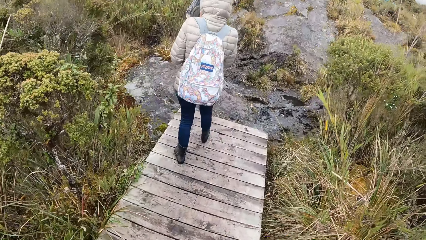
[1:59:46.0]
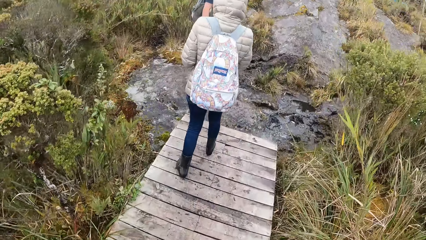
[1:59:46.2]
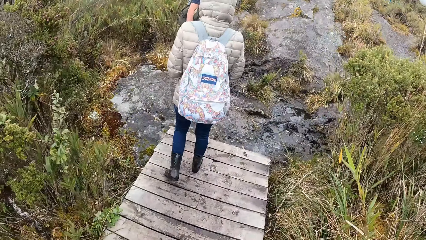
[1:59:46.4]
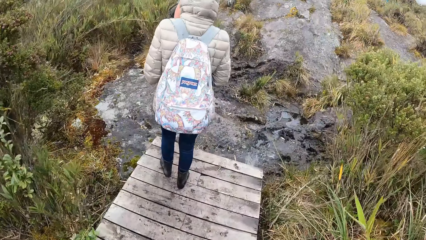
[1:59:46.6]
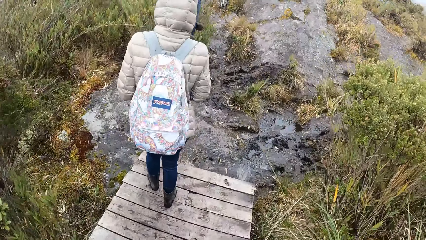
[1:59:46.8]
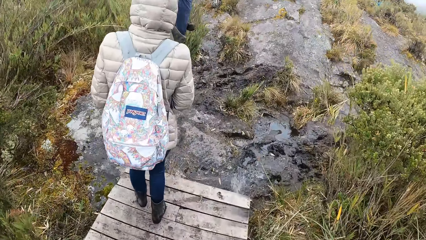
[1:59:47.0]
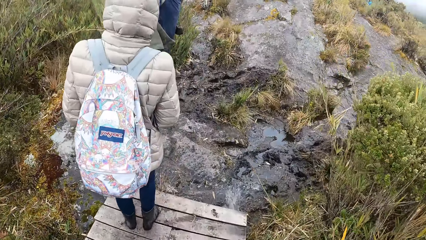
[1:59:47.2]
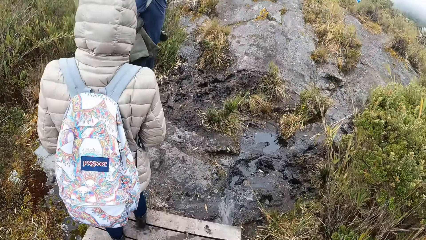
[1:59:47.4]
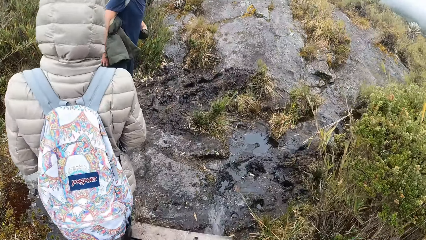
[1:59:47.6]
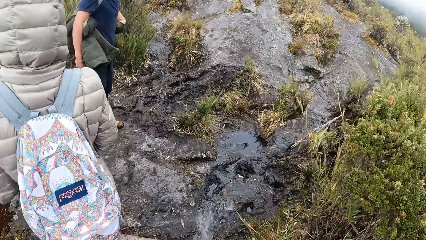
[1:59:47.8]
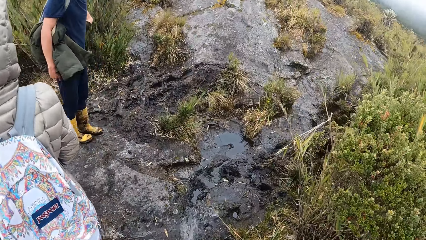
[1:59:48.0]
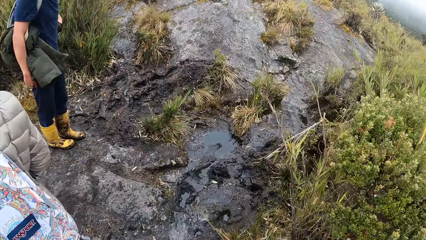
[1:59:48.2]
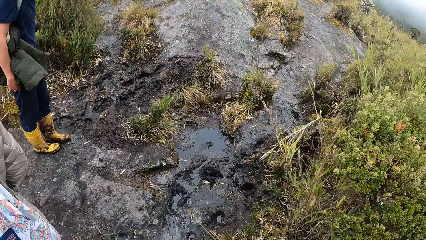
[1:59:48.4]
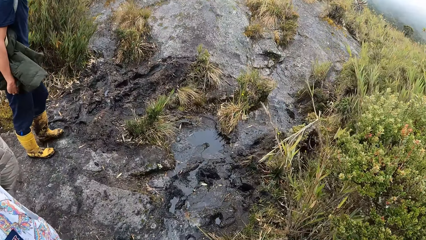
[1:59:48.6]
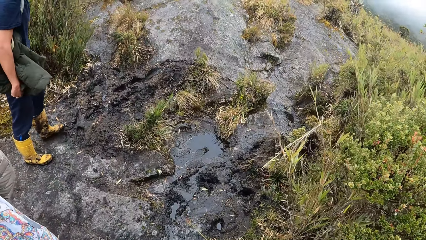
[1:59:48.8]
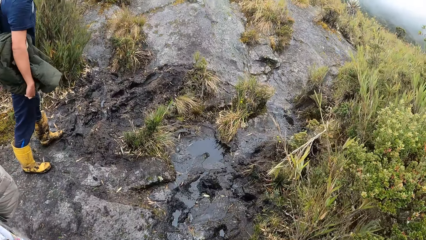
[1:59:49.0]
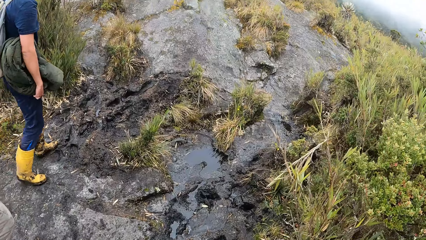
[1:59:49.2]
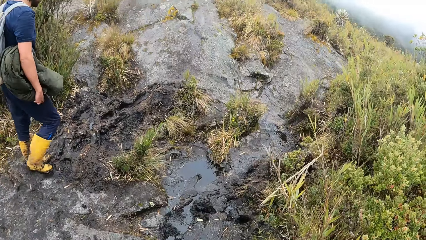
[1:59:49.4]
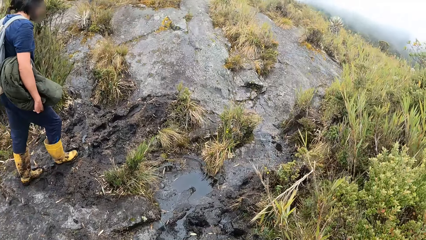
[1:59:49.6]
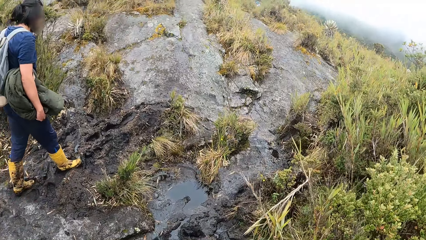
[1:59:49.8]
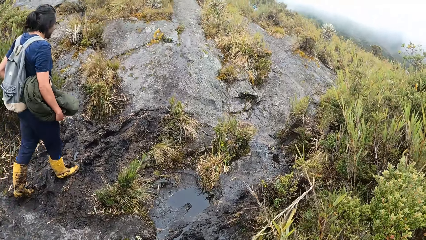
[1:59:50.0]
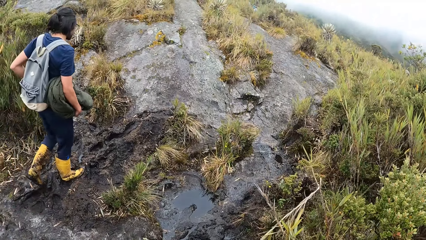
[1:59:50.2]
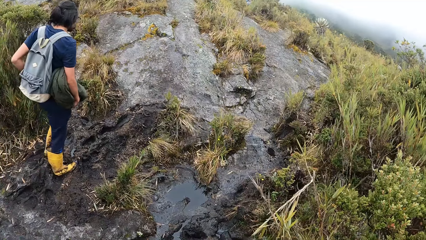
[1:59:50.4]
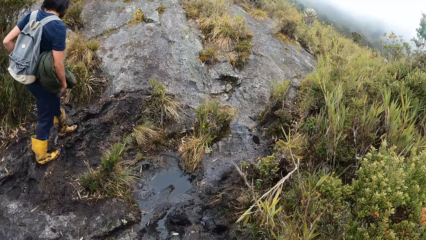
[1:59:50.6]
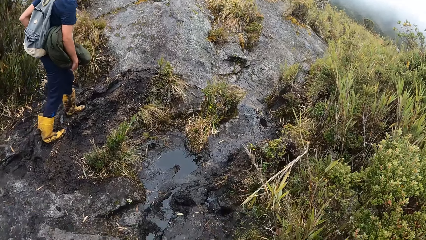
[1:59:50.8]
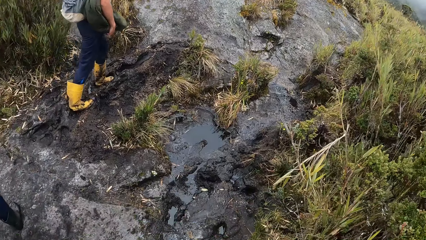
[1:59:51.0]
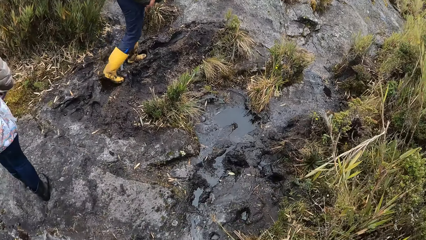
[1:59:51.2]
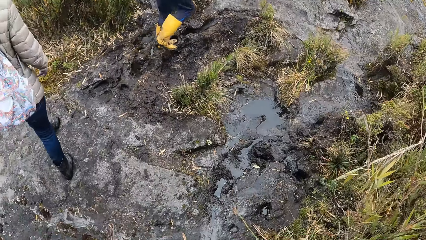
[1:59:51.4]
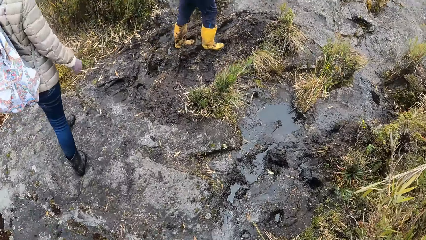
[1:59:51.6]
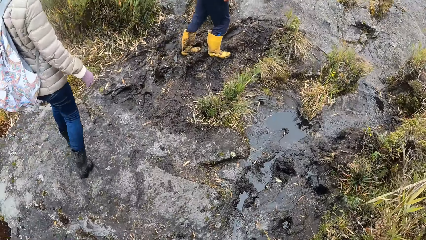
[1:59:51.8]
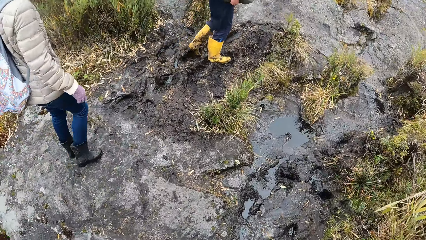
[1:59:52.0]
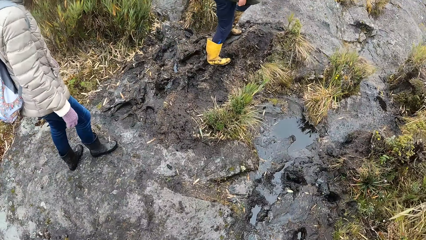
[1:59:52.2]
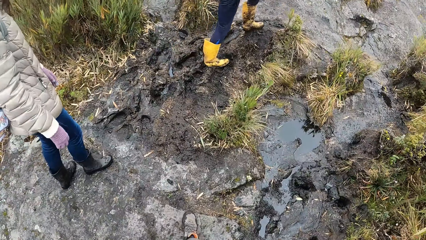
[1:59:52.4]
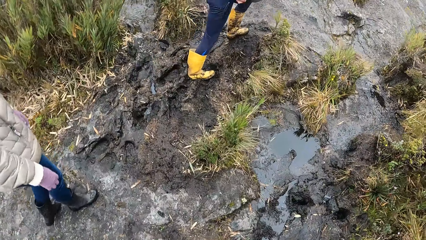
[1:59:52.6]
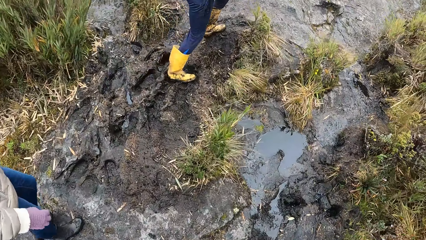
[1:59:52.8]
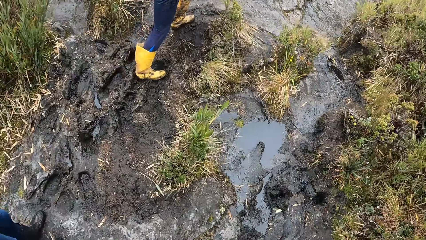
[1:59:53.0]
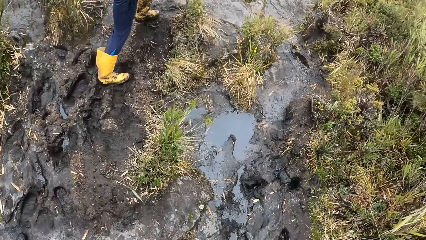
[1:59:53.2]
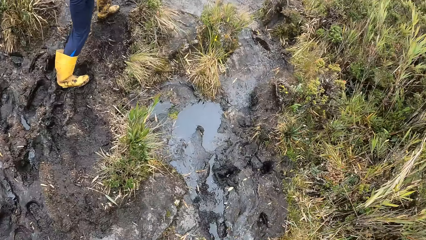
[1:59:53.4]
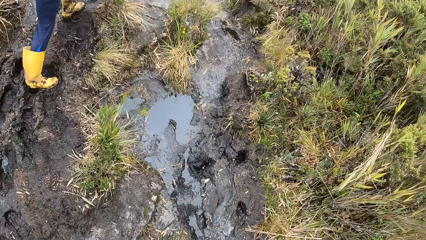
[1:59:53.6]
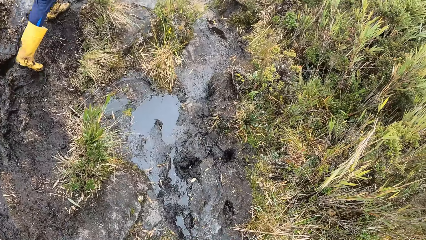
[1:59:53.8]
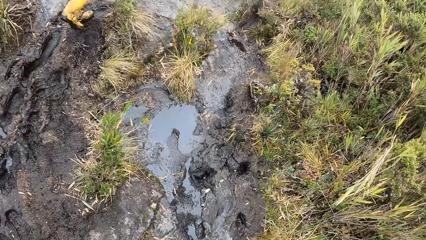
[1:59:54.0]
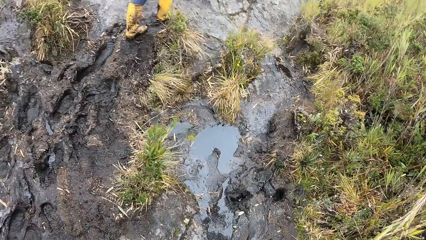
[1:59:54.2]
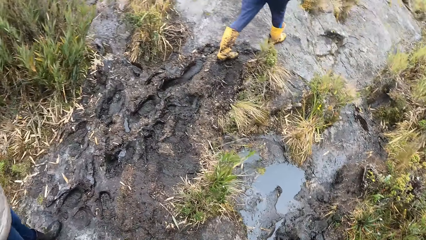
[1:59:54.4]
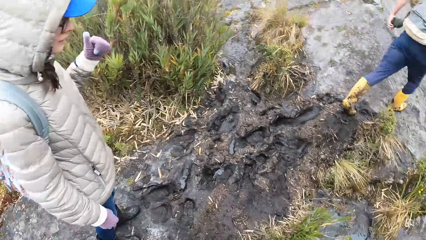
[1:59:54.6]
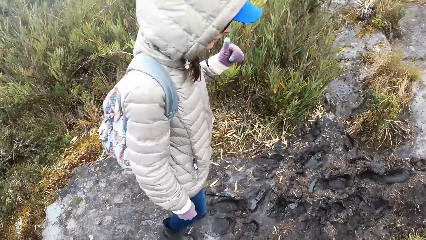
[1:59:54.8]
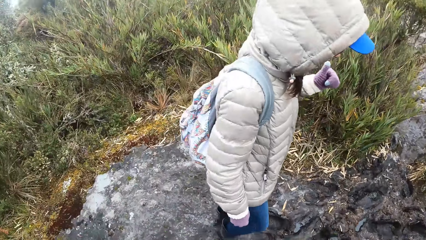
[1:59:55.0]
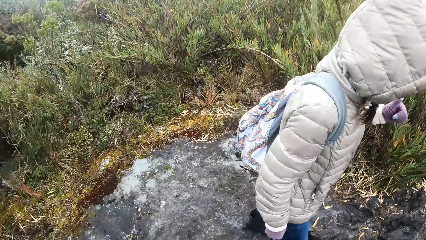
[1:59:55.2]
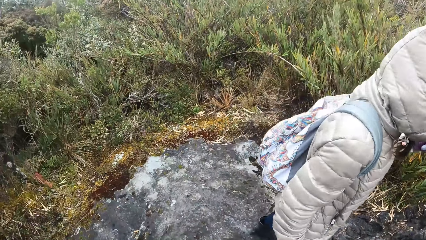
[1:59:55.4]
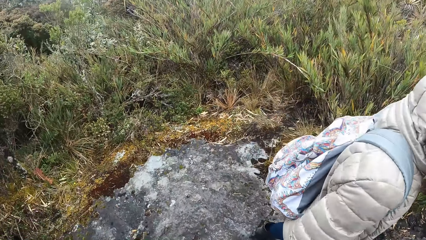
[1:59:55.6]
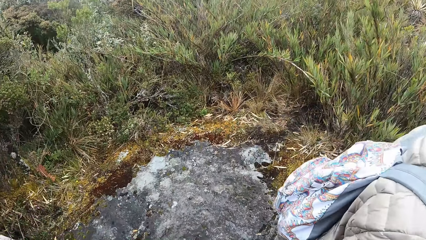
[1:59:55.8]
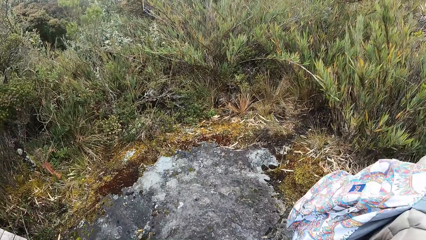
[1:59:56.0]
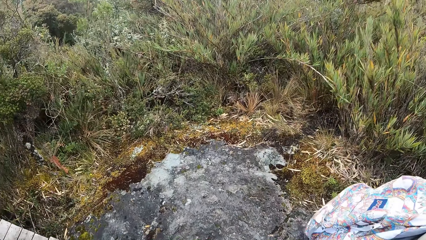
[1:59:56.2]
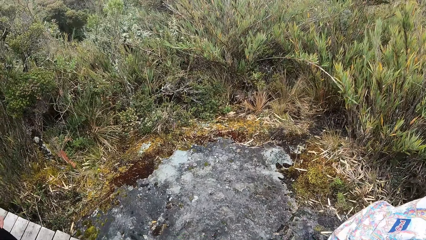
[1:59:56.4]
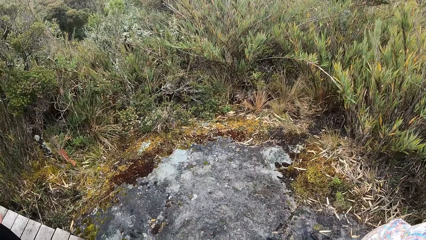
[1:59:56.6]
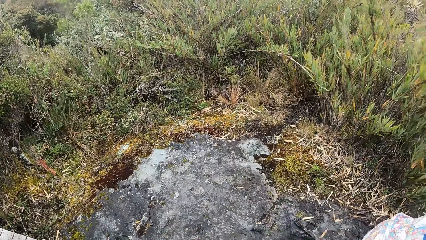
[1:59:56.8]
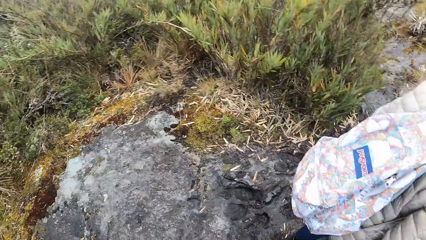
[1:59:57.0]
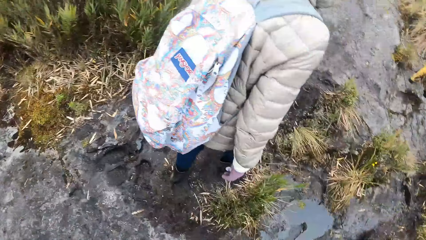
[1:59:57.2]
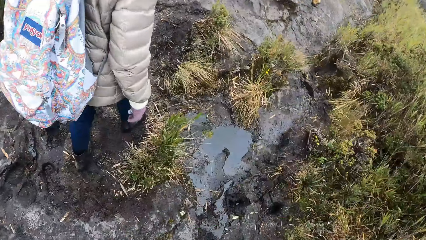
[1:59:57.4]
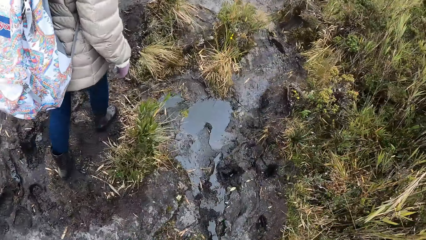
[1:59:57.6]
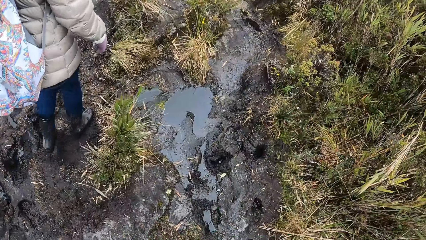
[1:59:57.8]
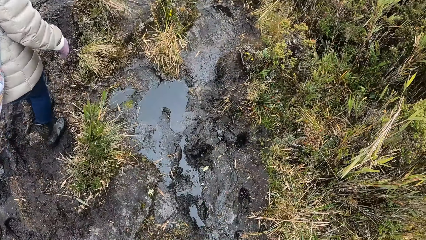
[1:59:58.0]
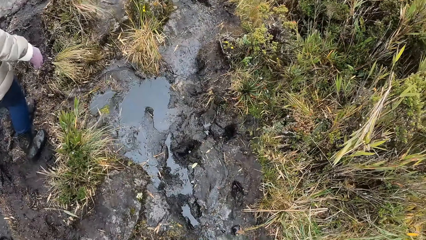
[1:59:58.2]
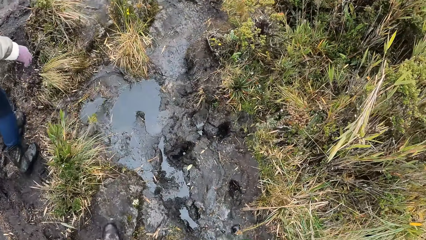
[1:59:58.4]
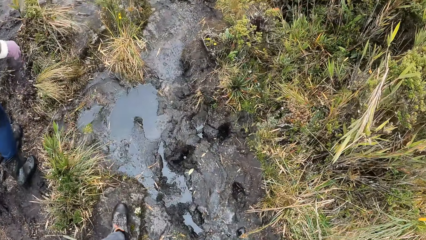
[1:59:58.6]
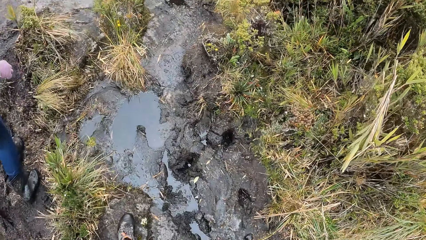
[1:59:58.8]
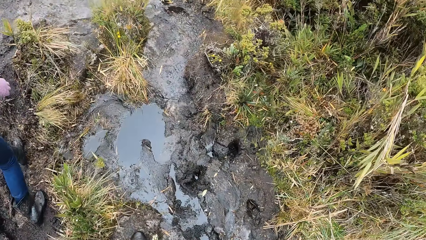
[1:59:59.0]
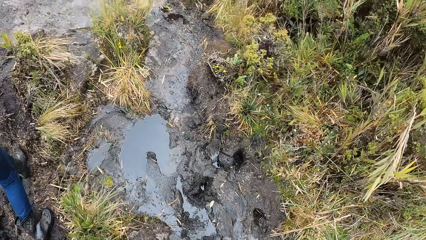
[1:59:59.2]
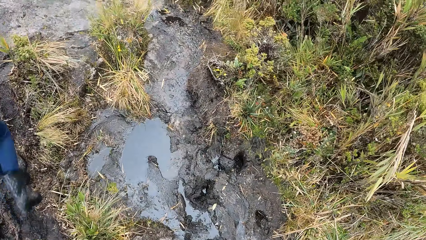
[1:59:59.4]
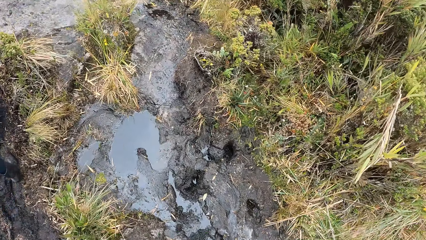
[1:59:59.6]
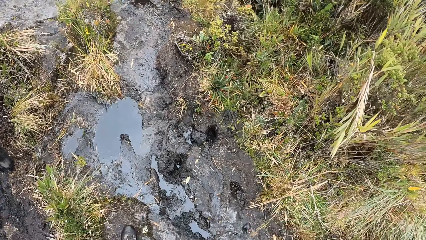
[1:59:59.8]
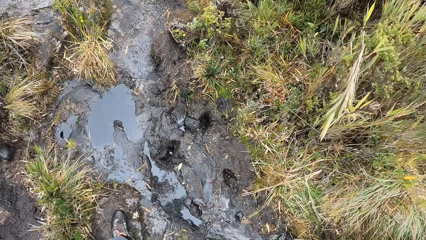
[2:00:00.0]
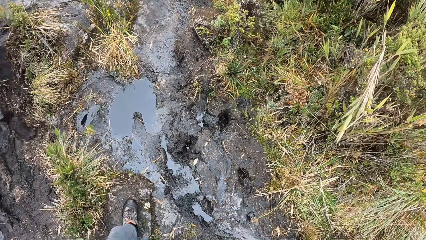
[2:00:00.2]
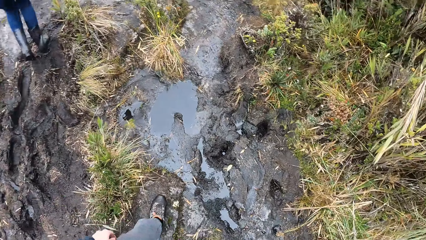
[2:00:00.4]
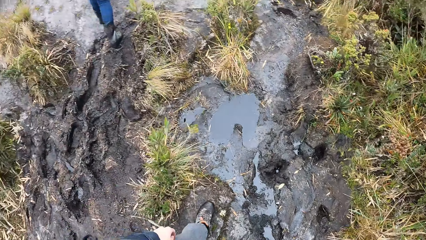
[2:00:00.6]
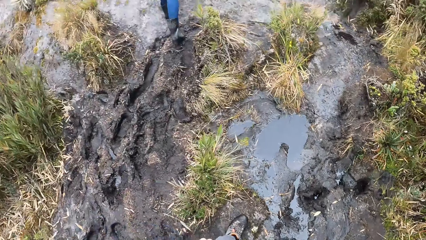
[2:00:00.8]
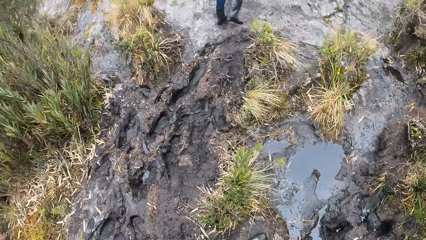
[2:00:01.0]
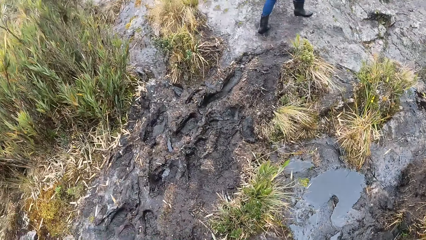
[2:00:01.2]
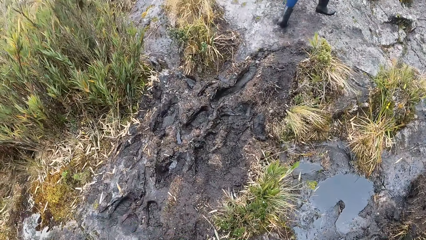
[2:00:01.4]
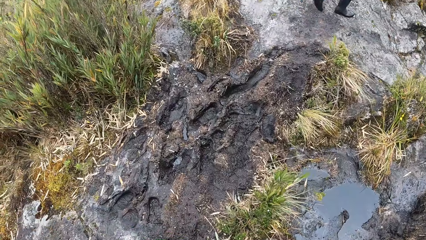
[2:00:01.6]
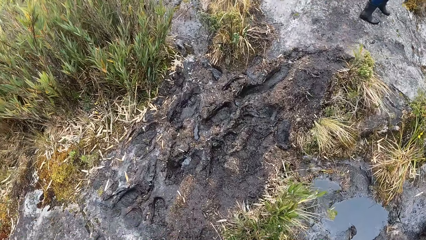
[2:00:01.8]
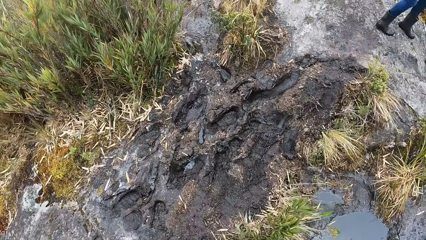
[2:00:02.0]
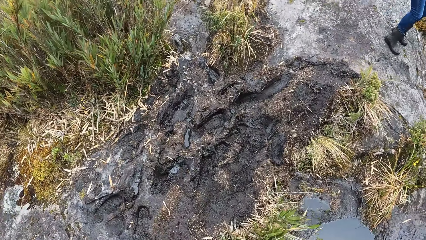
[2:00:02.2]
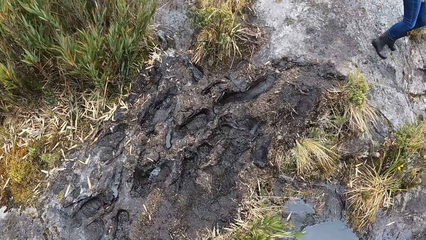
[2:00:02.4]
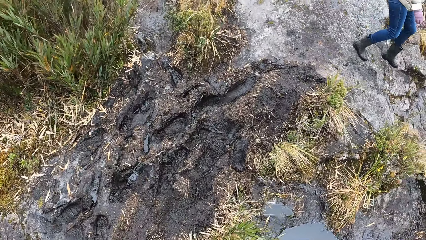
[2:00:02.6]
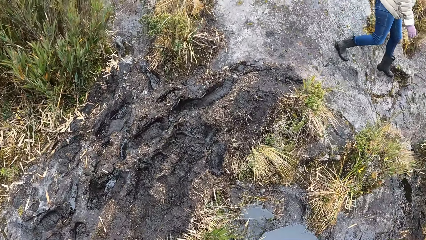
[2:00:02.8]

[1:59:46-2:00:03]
A man looks around the vegetation and walks through the vegetation. A woman walks through the vegetation. The camera wearer walks through the vegetation. They look around the vegetation. The woman jumps over a swamp. The camera wearer walks through the vegetation.
